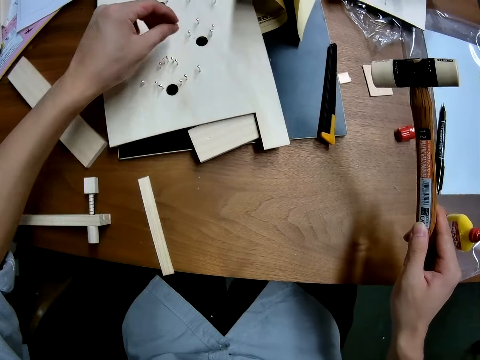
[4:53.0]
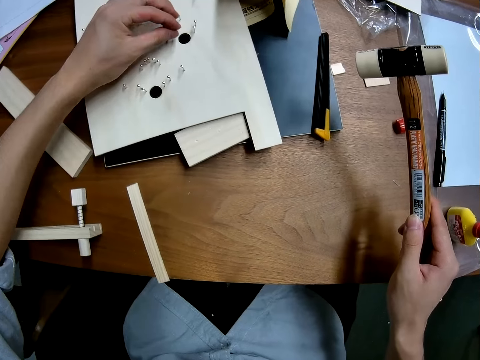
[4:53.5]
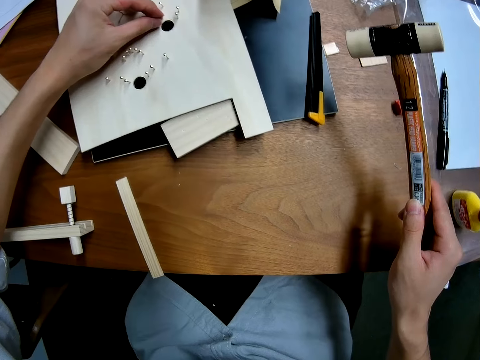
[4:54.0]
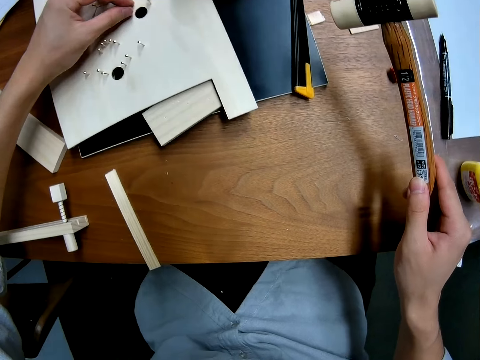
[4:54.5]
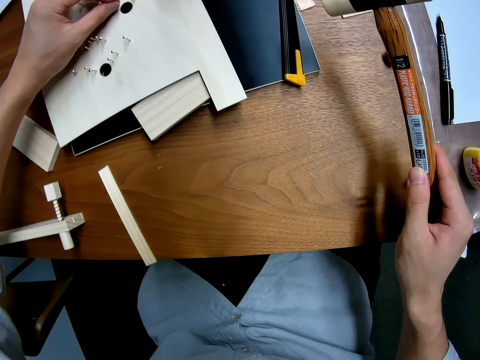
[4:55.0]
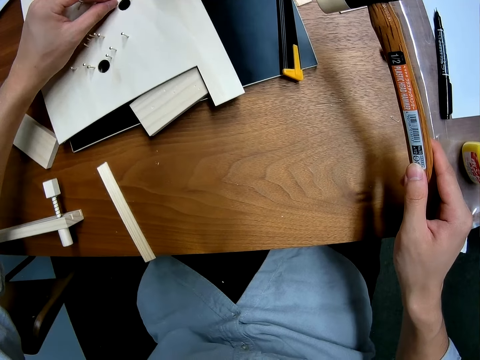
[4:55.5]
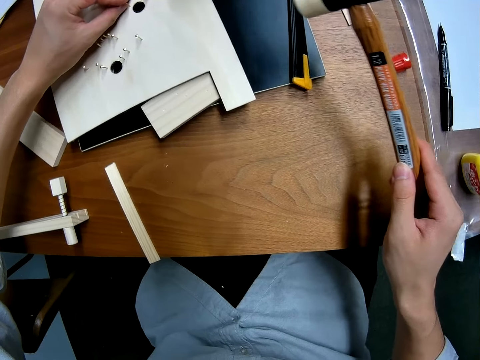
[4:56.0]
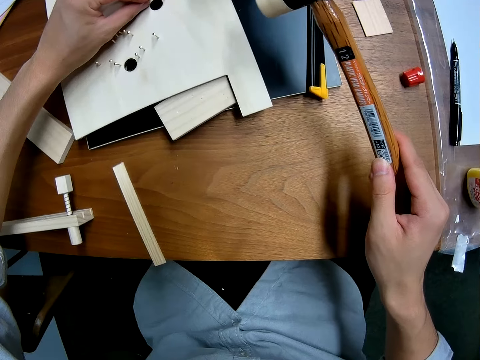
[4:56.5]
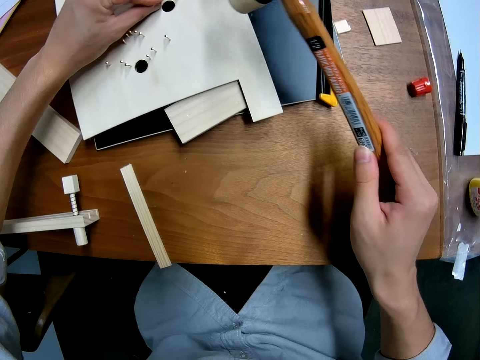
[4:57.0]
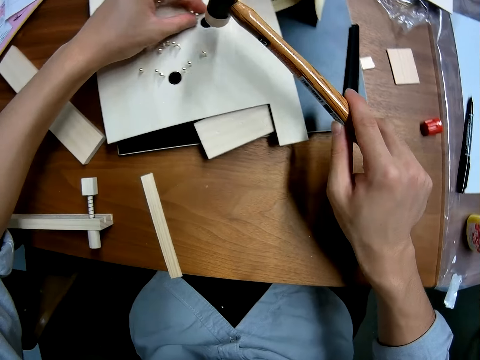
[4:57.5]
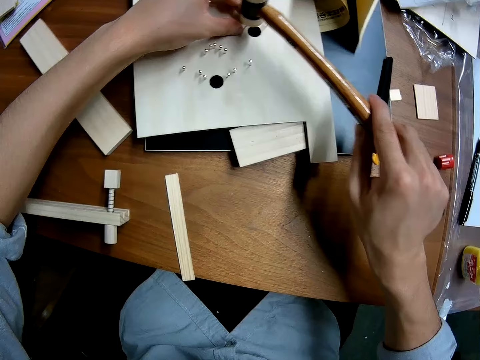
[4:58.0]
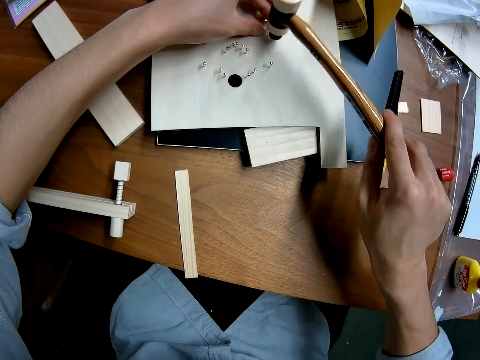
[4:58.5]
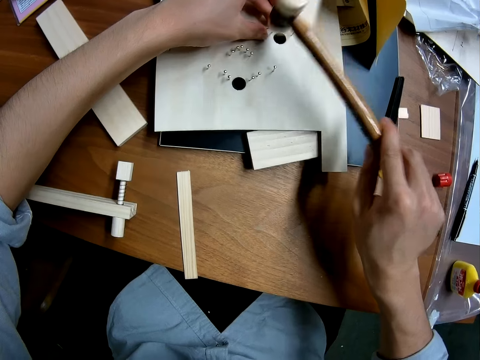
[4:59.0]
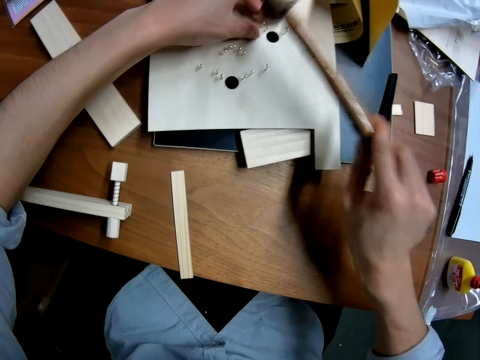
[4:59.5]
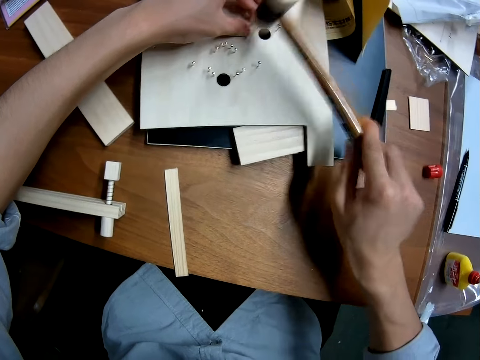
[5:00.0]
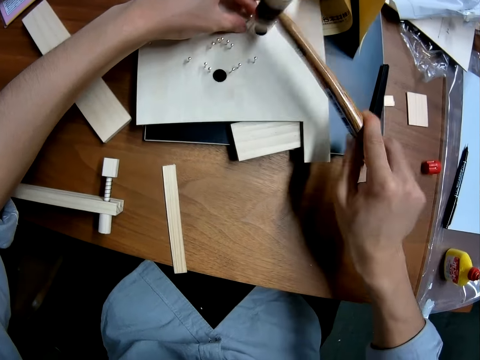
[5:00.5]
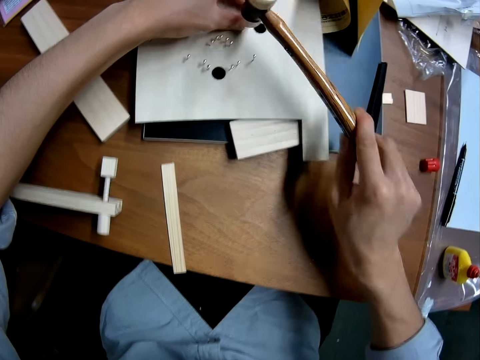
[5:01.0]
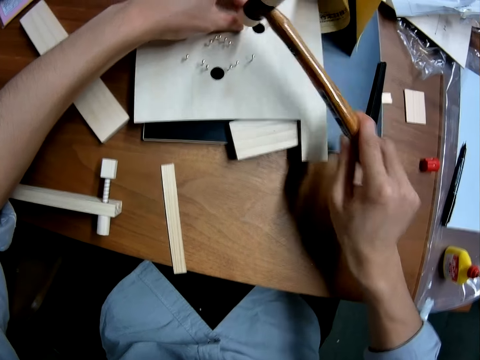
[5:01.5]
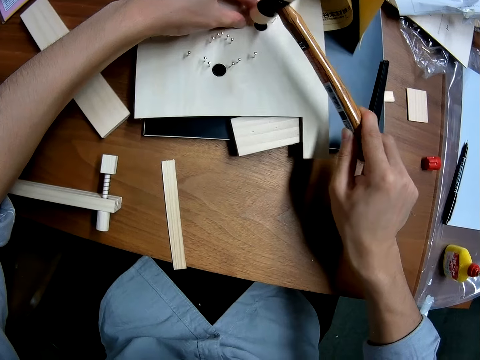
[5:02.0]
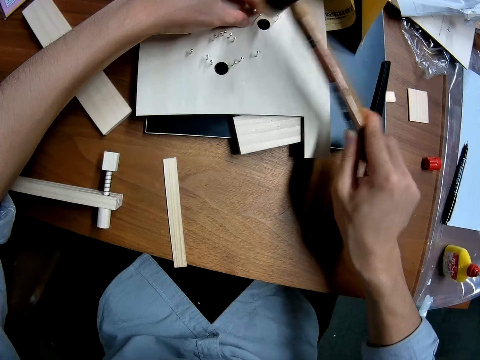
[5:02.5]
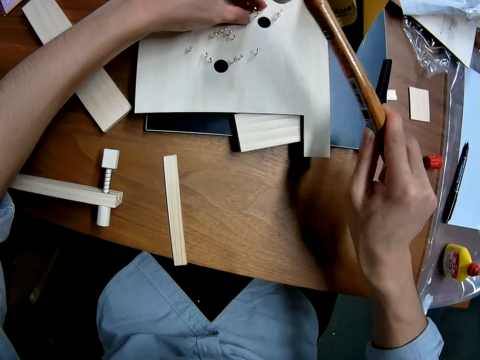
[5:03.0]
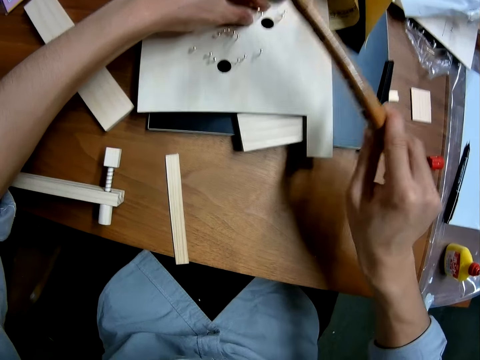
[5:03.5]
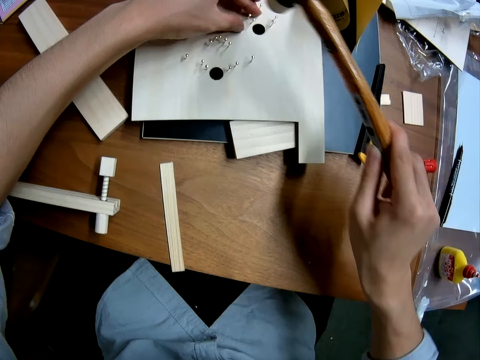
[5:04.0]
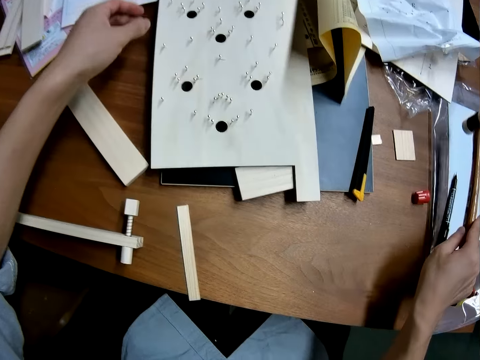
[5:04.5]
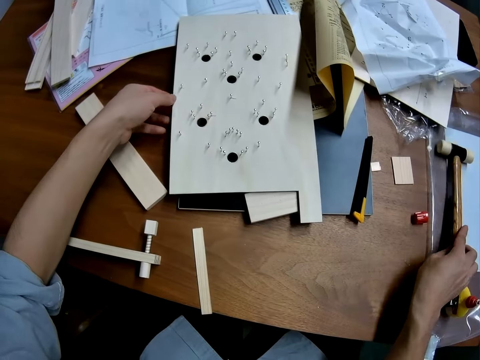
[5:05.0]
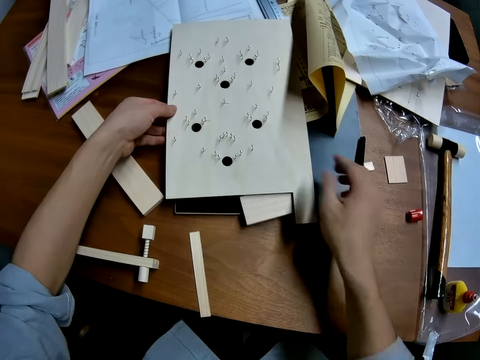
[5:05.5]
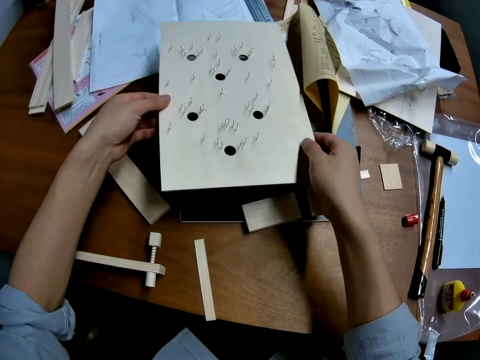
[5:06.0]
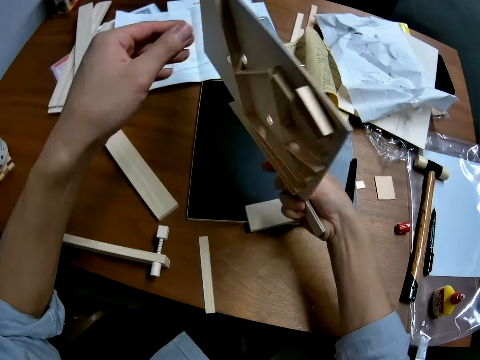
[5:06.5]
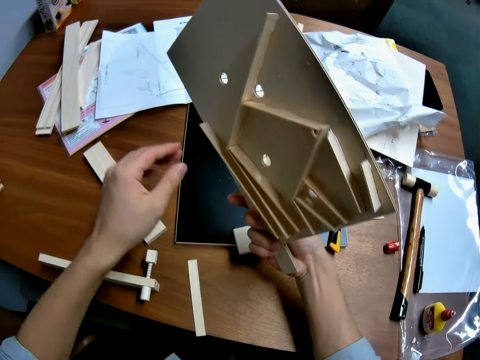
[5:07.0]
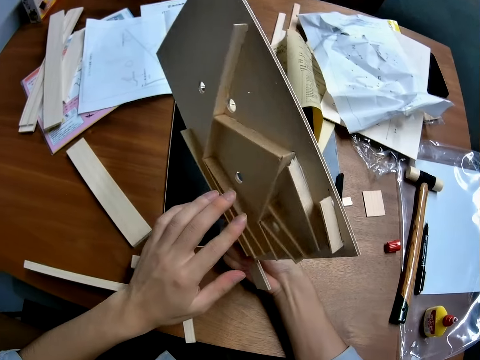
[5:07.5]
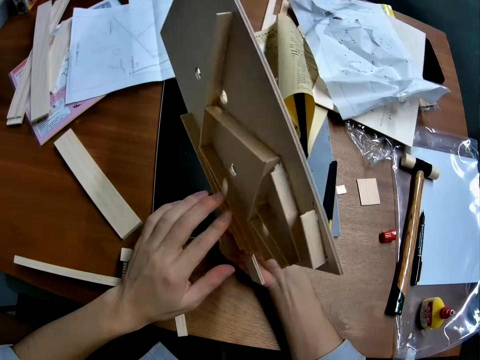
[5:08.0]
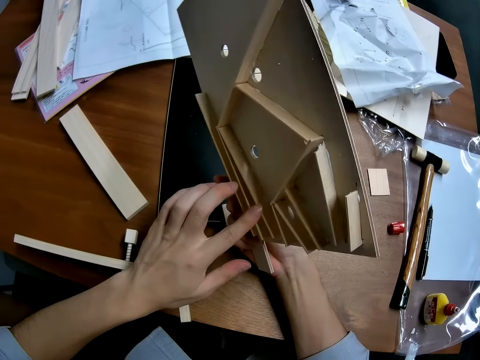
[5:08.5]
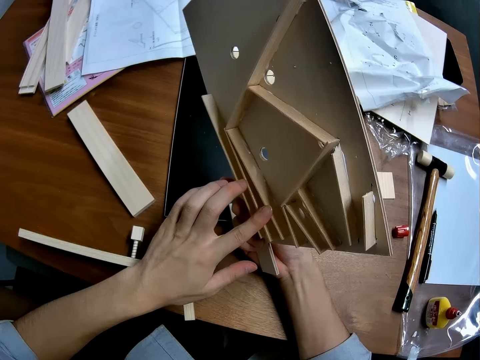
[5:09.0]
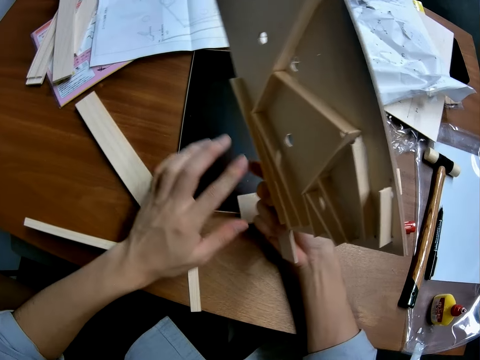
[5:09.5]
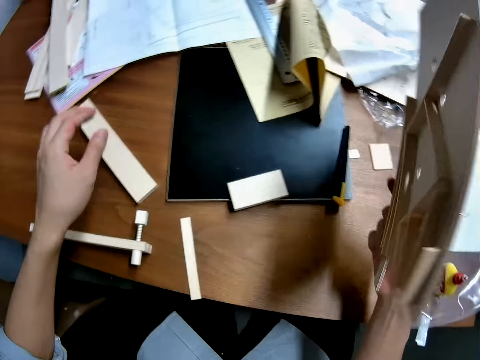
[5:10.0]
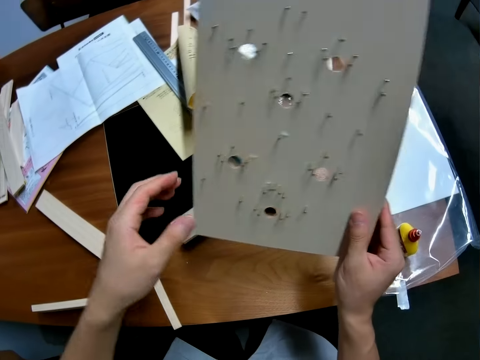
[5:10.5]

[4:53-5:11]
The camera wearer fixes the nail on the woodcraft. They hit the nail to the plank with the hammer. They return the hammer to the table. They pick up the plank from the table, turn the plank and examine the plank.

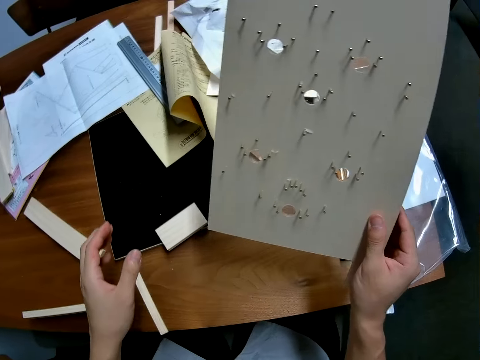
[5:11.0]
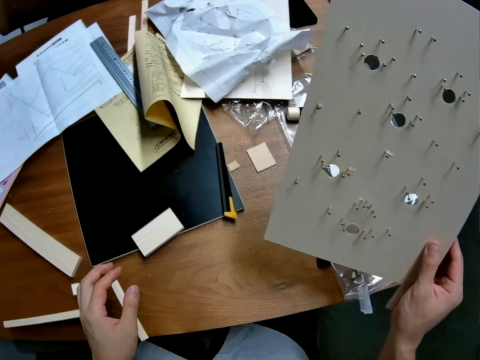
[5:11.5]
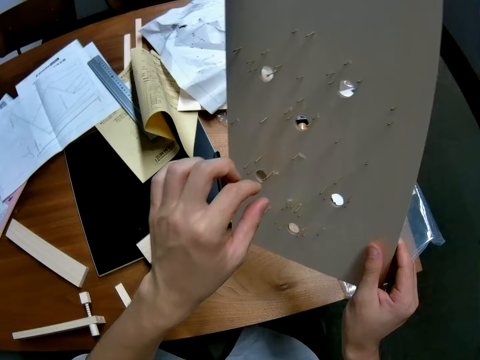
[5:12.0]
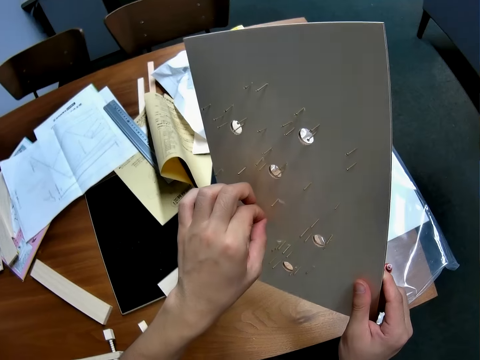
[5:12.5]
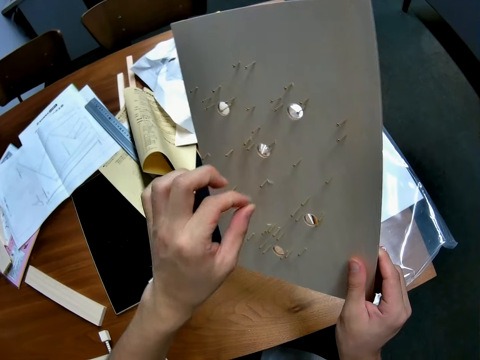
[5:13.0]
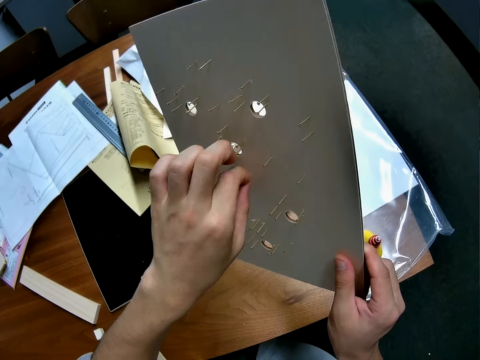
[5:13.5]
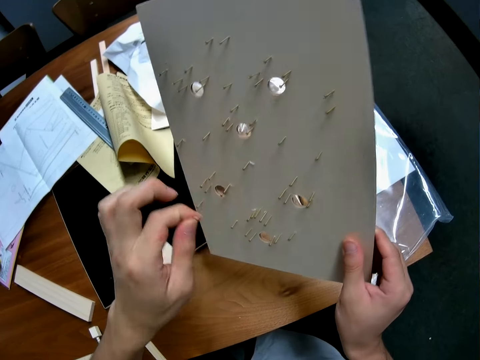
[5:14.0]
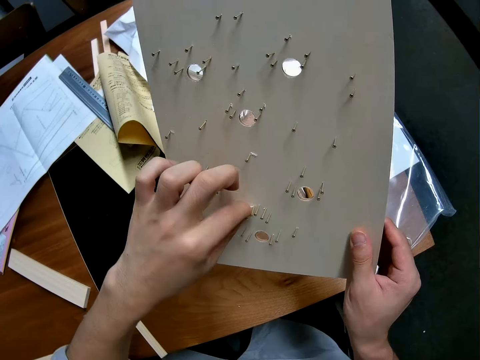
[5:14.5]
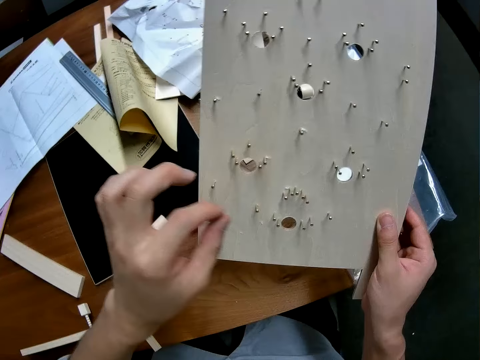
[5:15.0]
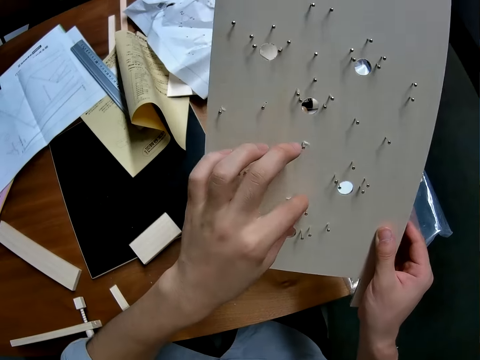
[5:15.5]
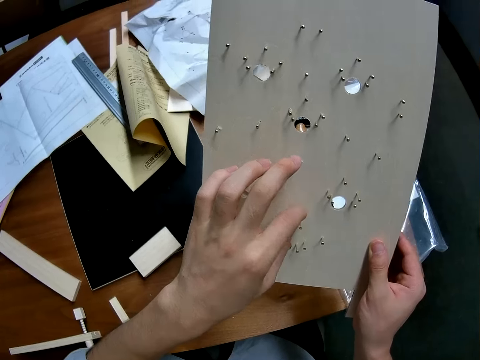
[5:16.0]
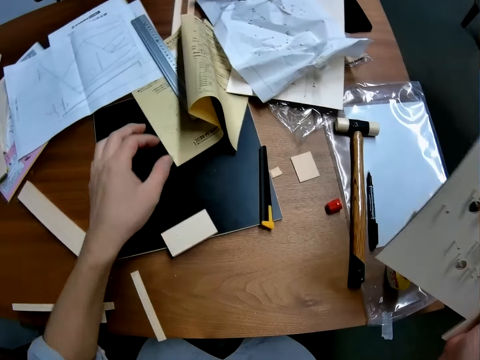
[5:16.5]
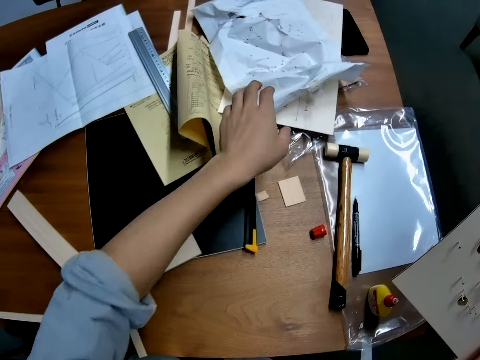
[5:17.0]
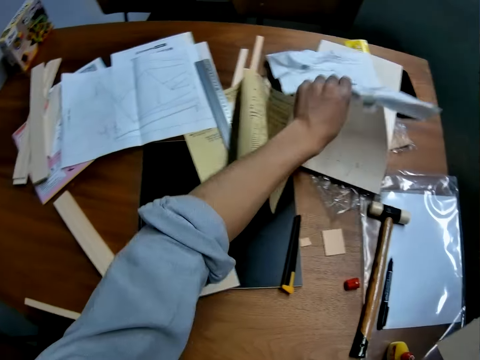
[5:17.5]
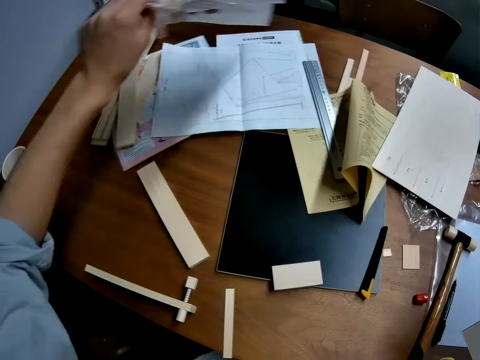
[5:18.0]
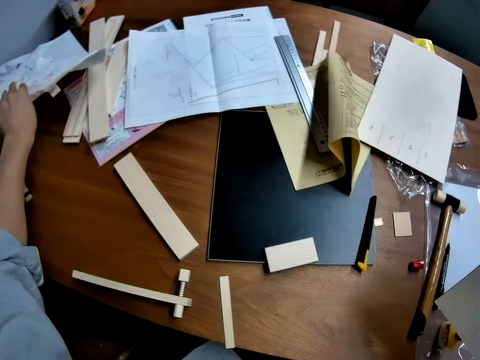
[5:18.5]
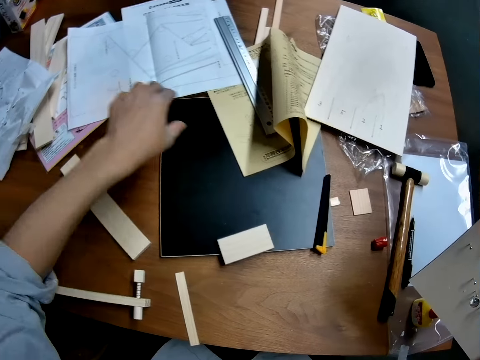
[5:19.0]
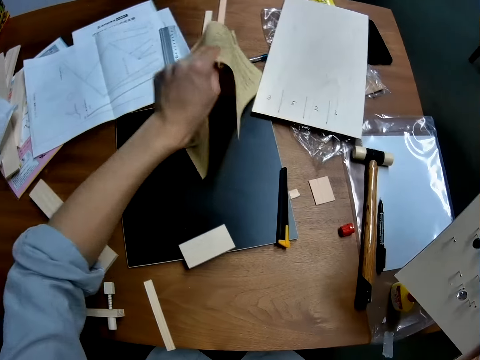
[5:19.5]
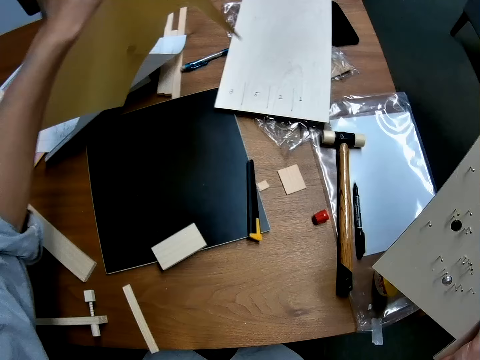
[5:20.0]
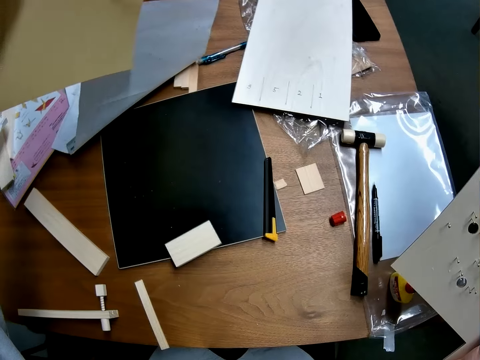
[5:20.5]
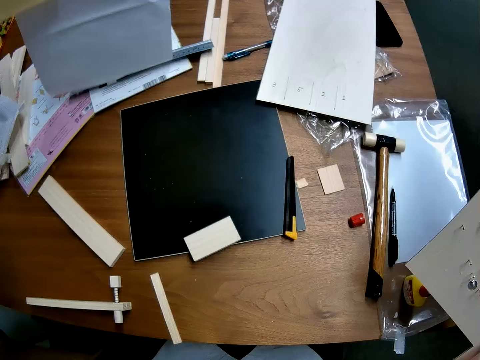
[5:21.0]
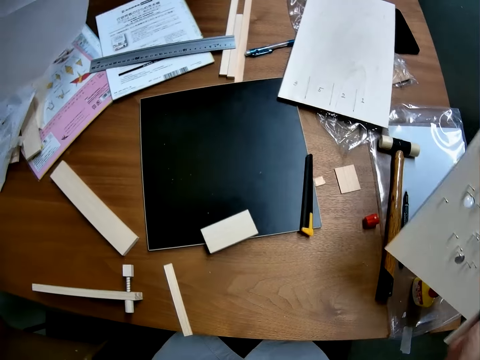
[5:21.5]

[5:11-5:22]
The camera wearer stares at the woodcraft. He touches some nails in the plank with his left hand. He fixes the woodcraft. He moves a sheet of paper on the table. He selects the papers on the table. He picks up another paper from the table with his left hand.
